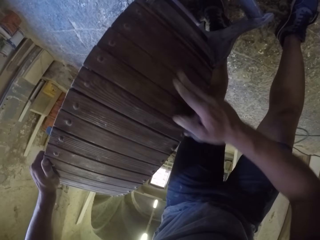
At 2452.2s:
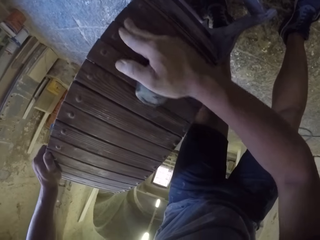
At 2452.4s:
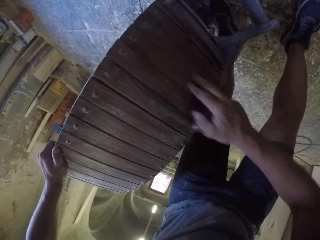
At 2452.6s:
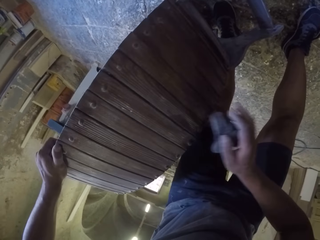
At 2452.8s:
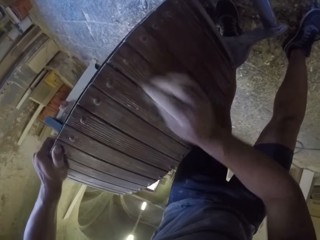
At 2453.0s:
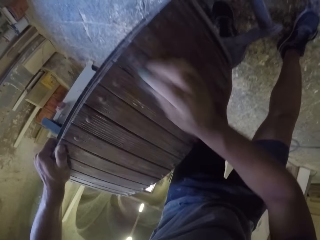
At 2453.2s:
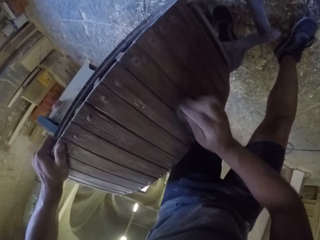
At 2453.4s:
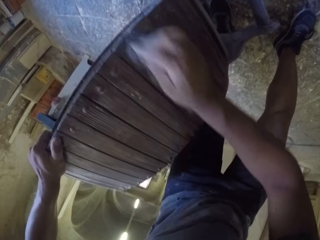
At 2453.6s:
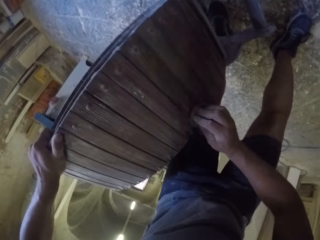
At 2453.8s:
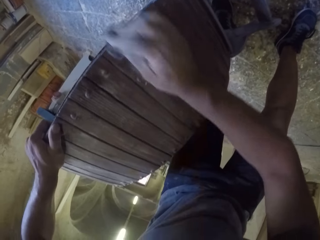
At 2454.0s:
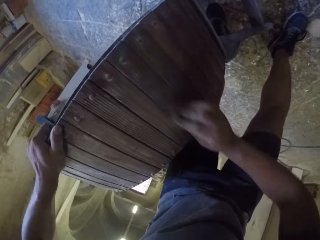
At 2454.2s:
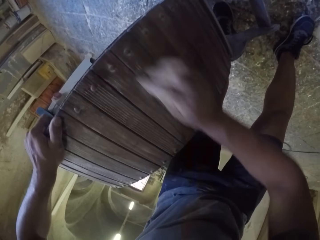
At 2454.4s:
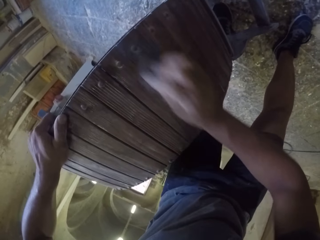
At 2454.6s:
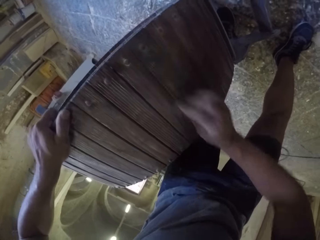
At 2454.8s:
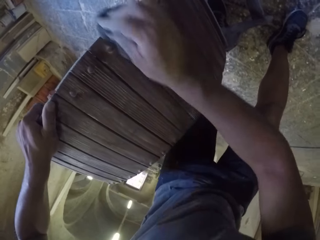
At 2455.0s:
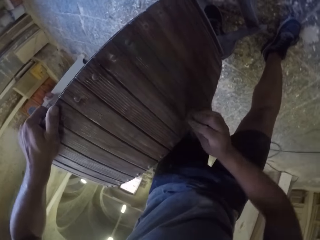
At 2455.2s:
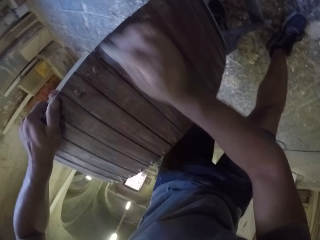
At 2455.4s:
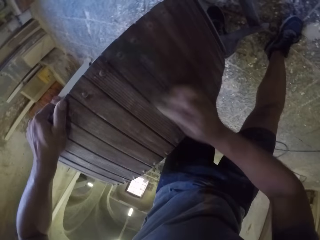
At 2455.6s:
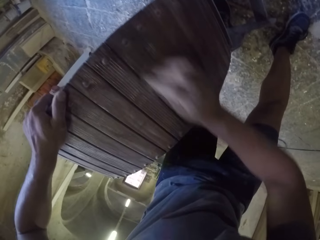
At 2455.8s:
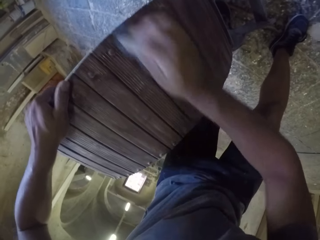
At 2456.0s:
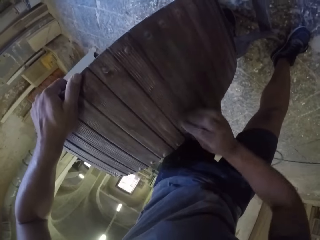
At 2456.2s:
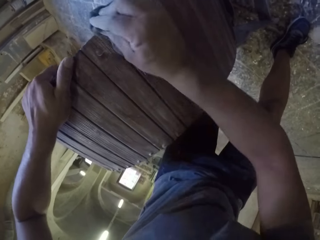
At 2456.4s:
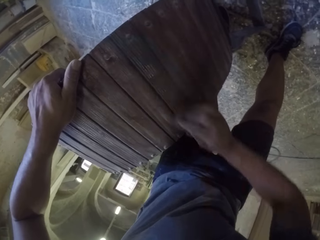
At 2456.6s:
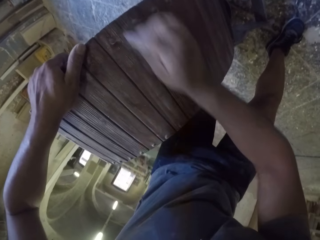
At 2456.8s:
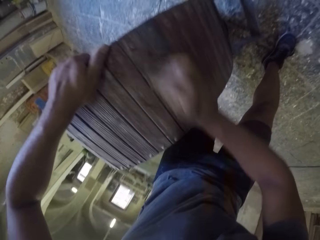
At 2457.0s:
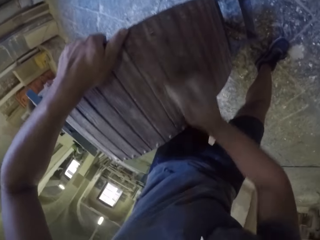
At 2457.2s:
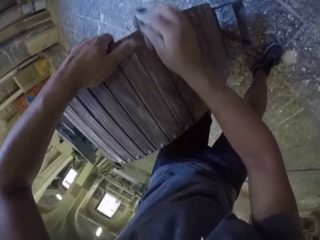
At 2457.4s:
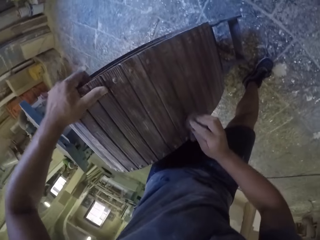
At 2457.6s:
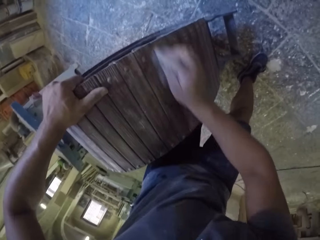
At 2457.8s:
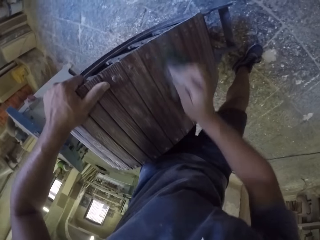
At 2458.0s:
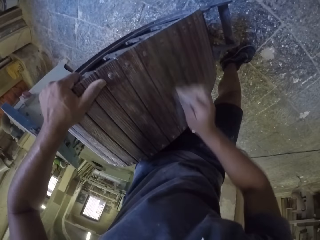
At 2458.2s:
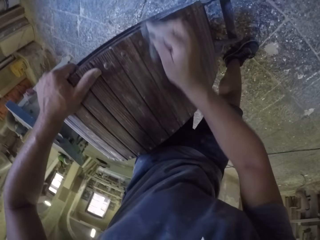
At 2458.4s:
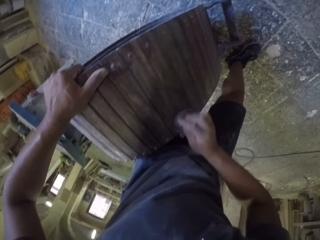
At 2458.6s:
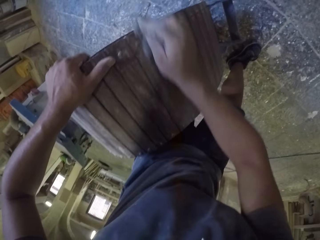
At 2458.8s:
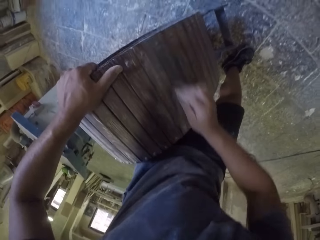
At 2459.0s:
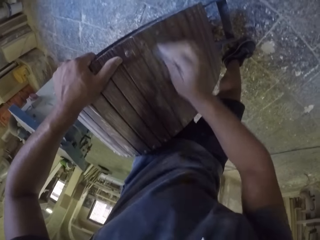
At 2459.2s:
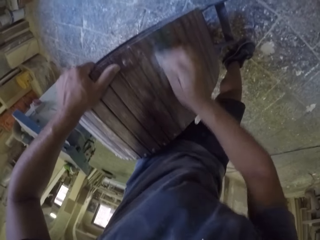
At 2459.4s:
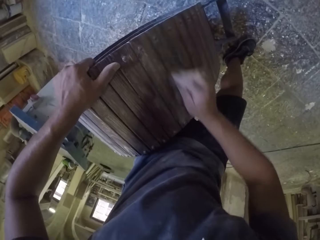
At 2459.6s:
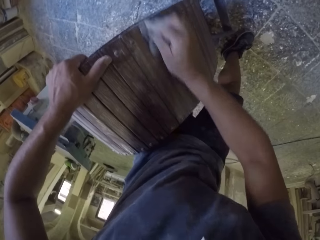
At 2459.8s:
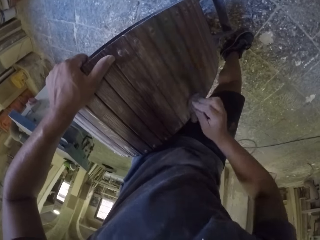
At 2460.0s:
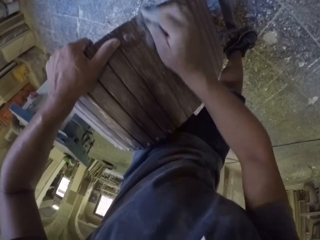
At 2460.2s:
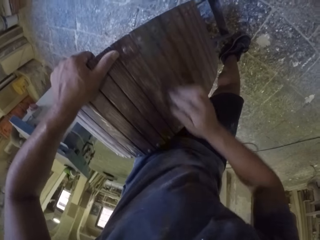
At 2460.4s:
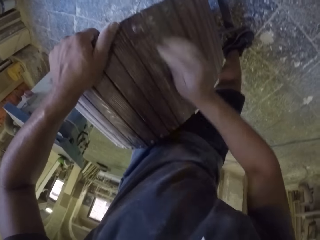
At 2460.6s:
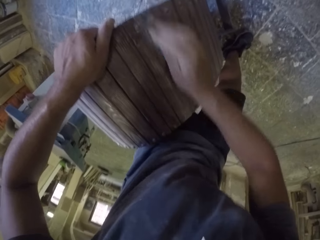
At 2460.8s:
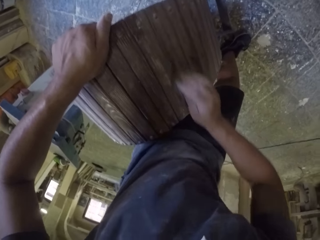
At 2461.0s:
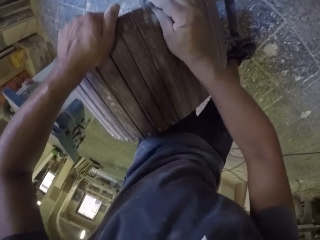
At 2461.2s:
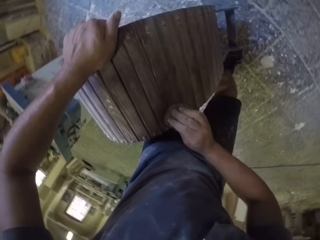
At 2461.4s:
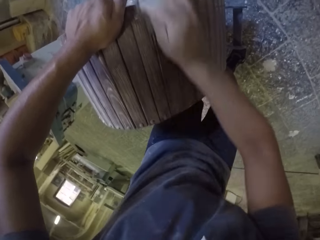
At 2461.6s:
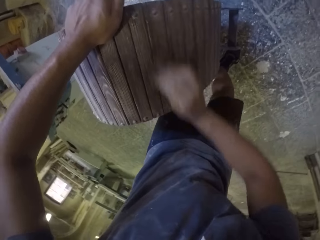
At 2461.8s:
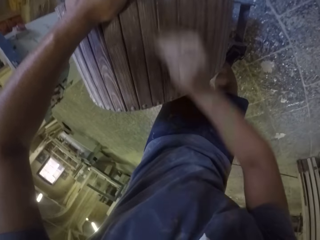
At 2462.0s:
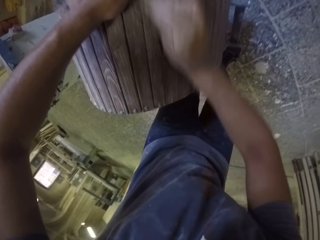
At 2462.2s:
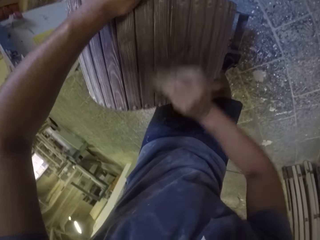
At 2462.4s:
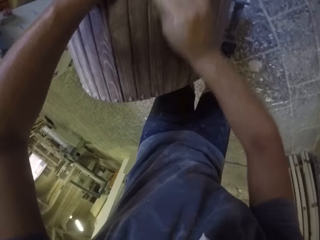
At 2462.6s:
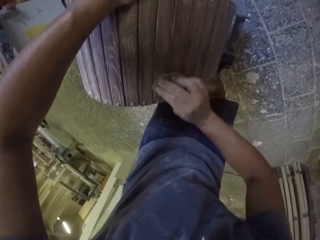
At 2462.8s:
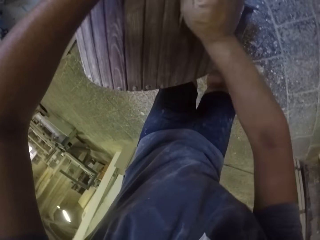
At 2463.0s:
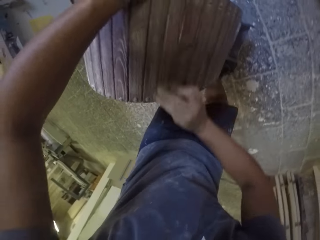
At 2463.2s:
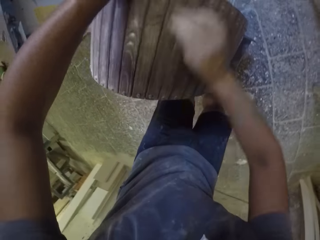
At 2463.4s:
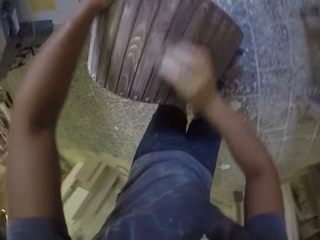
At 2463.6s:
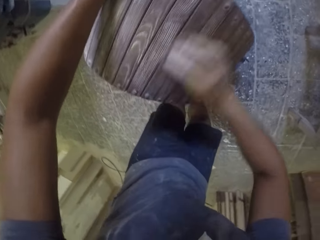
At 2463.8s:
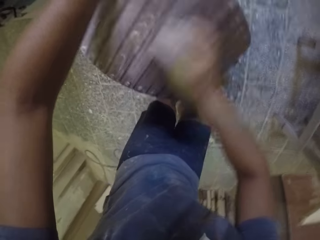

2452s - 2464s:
The camera wearer wipes a wooden stand with the right hand. They smoothen the wooden stand with a sandpaper in the room. They hold the wooden stand with the left hand. They smoothen the wooden stand with the sandpaper in the room.

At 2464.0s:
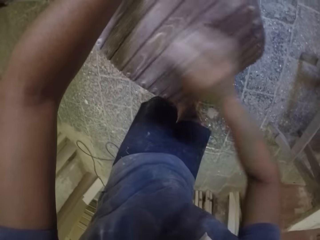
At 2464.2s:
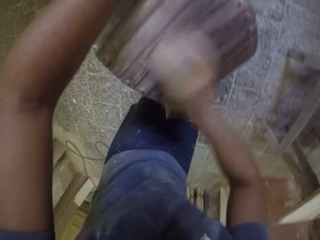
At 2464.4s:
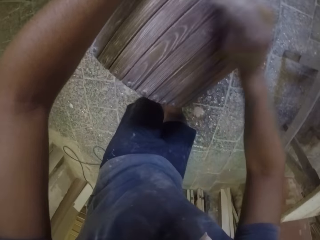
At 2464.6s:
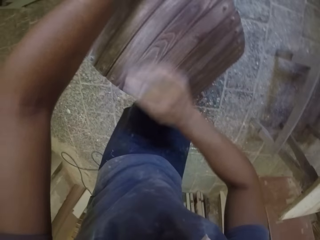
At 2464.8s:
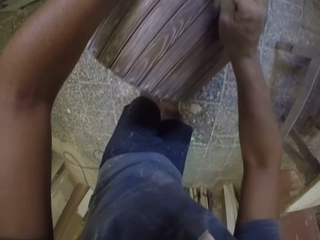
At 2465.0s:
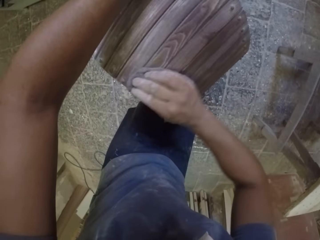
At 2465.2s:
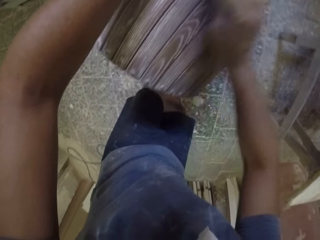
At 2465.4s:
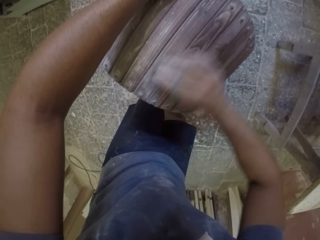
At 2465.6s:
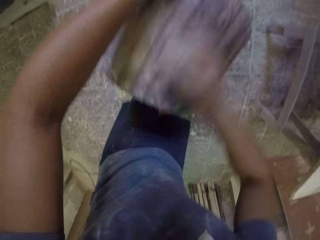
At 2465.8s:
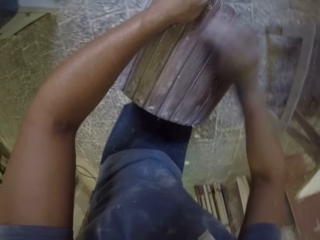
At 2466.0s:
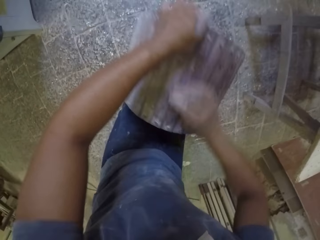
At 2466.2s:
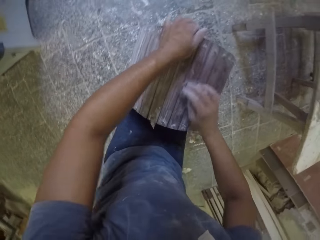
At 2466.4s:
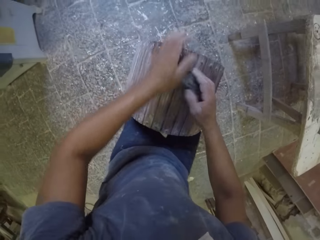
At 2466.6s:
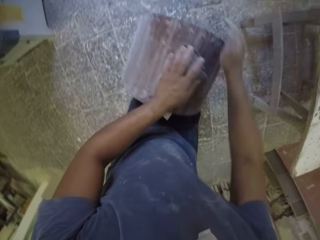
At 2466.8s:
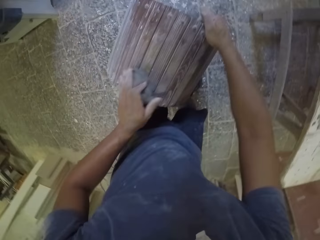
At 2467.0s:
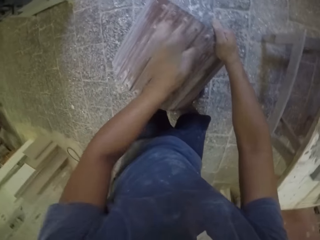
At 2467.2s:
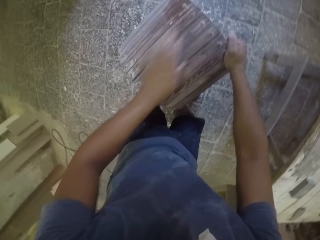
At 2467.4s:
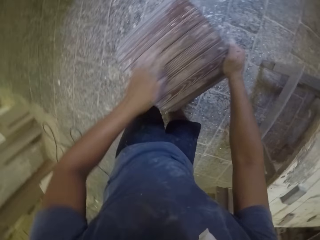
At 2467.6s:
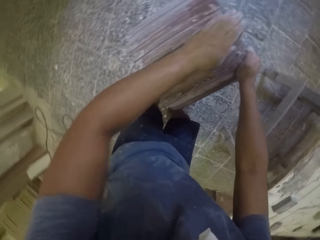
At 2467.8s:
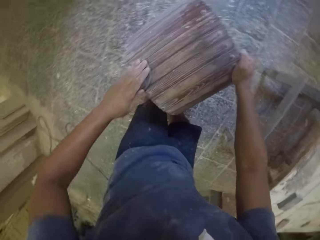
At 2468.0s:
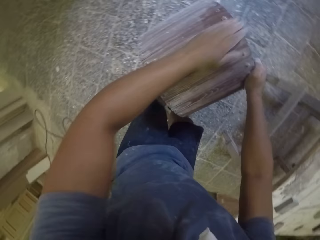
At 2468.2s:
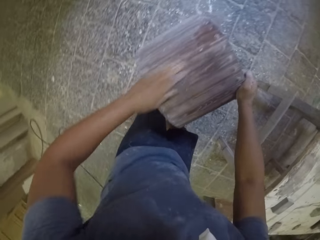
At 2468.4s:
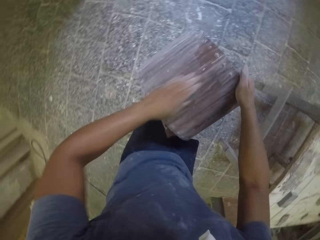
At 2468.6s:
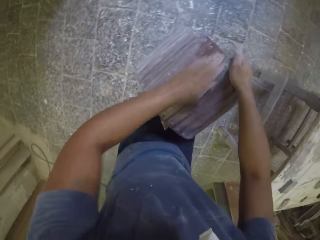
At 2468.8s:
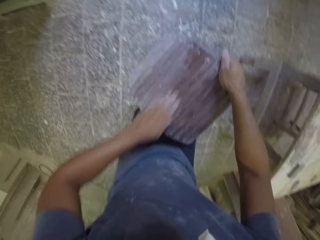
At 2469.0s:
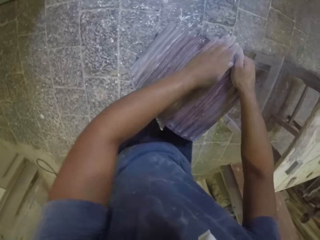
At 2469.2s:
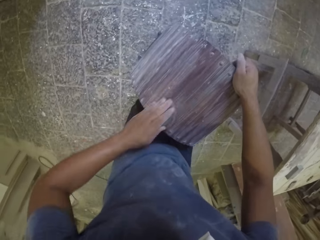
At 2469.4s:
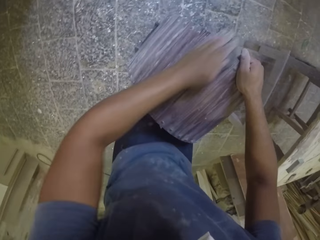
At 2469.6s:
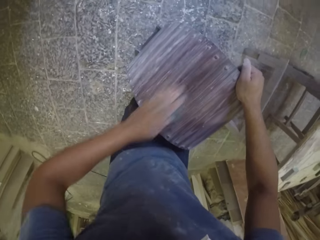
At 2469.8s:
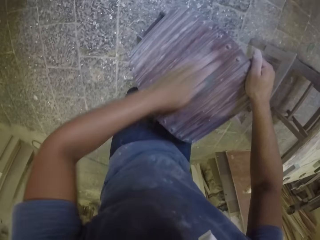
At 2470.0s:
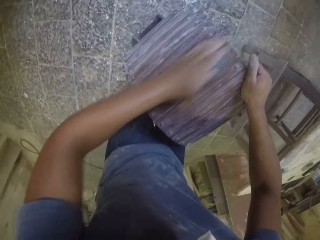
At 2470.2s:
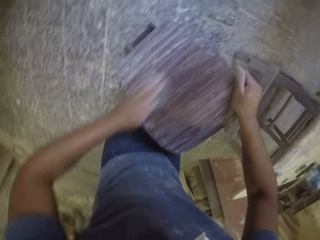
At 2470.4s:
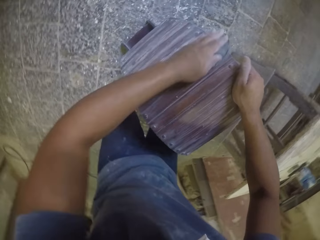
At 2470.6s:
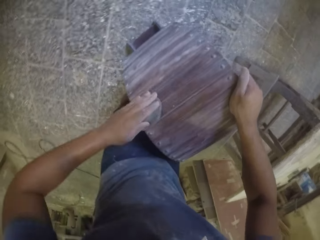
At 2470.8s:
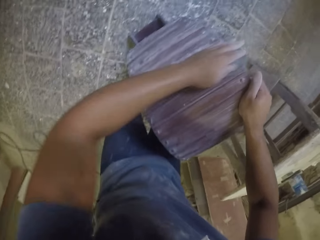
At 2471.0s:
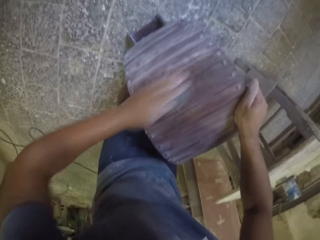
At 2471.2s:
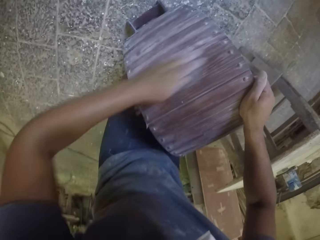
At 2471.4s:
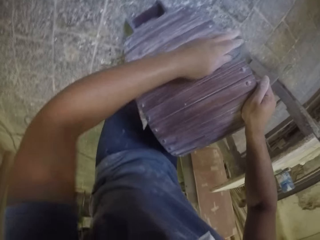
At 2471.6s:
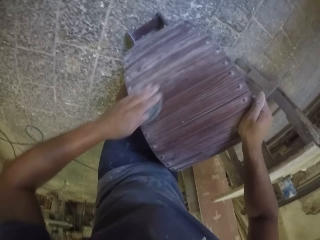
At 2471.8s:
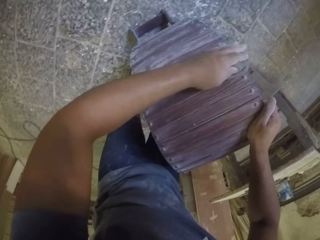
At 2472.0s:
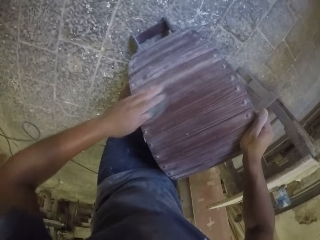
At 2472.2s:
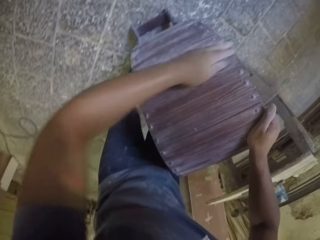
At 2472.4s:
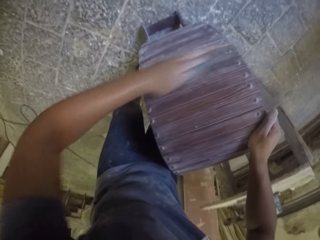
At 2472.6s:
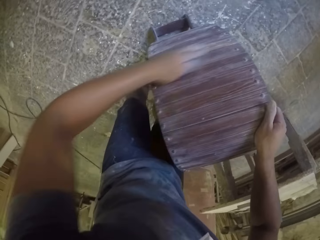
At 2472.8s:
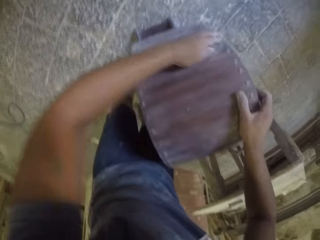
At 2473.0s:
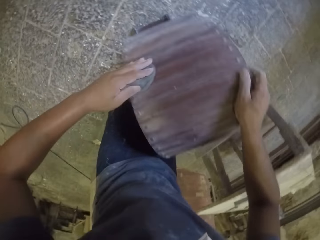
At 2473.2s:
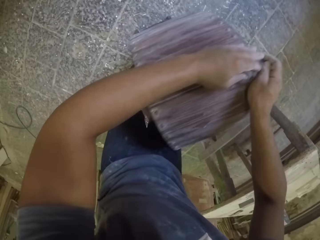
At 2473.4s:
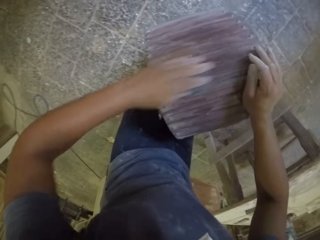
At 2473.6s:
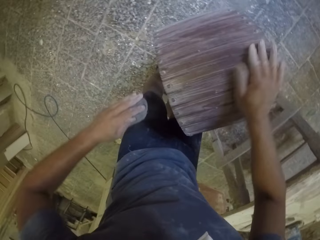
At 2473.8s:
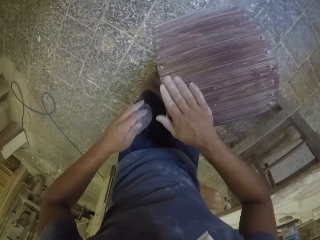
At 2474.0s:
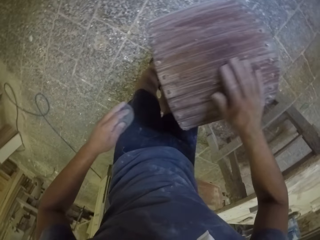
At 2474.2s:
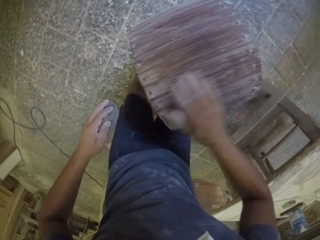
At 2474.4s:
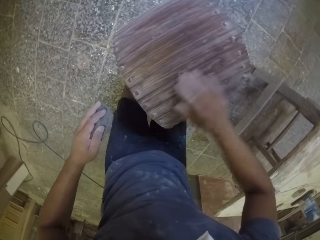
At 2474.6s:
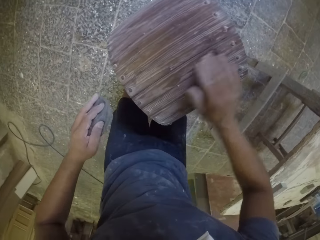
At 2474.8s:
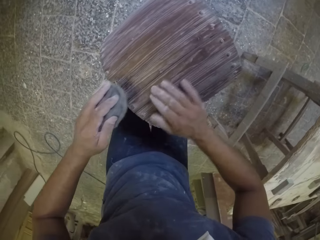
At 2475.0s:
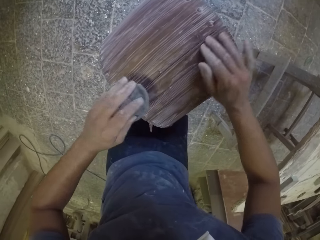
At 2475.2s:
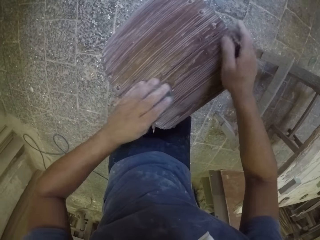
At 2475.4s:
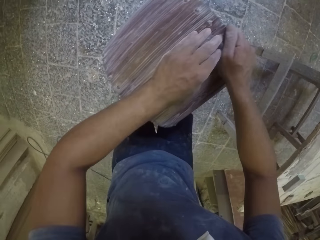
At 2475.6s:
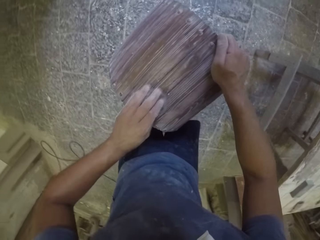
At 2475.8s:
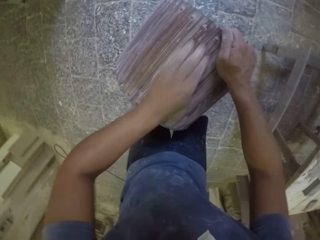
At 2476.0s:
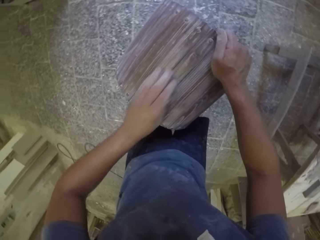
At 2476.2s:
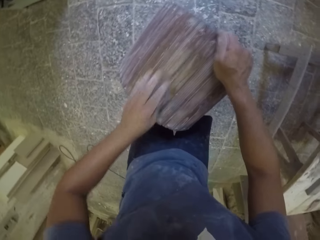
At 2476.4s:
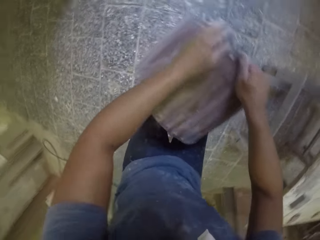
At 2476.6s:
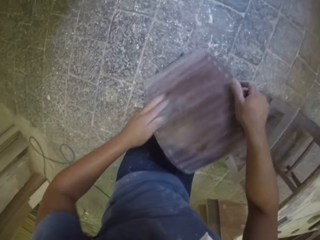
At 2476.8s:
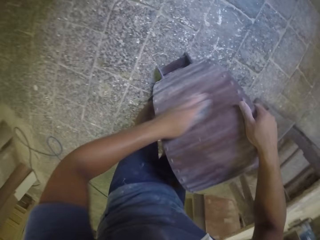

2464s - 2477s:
The camera wearer holds a wooden stand with the right hand. They smoothen the wooden stand with a sandpaper in the room. They wipe the wooden stand with the right hand. They smoothen the wooden stand with the sandpaper in the room.
